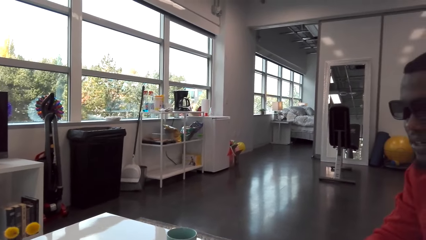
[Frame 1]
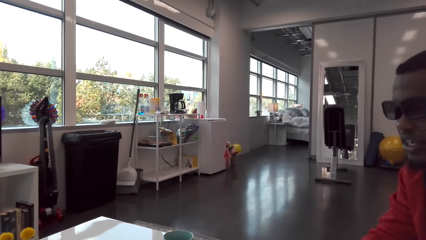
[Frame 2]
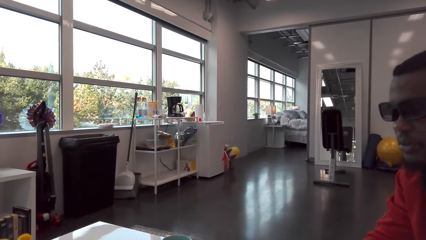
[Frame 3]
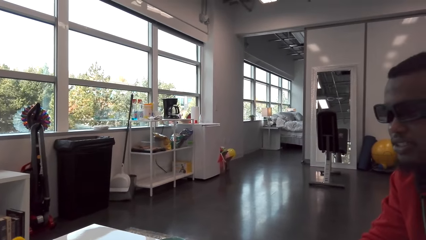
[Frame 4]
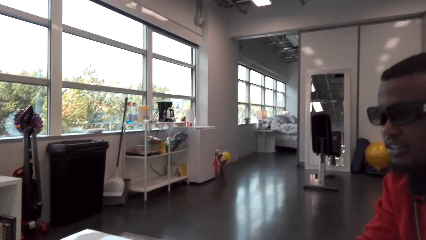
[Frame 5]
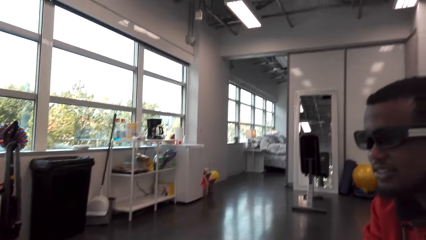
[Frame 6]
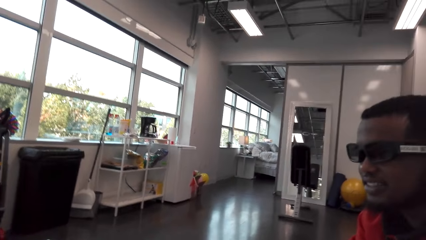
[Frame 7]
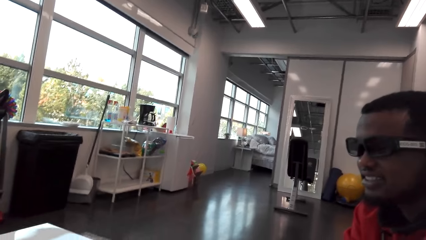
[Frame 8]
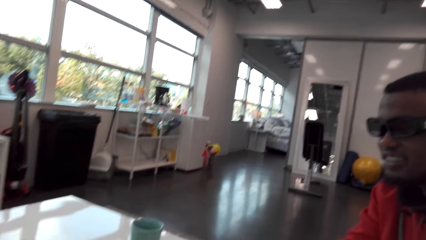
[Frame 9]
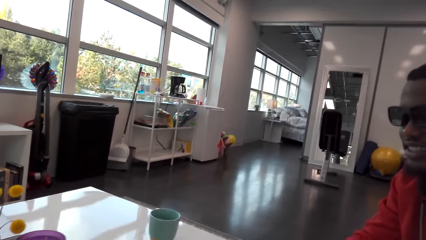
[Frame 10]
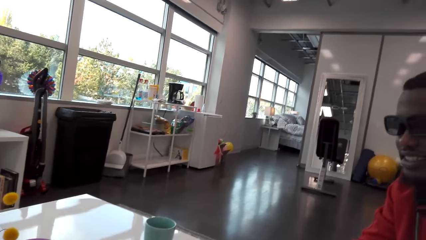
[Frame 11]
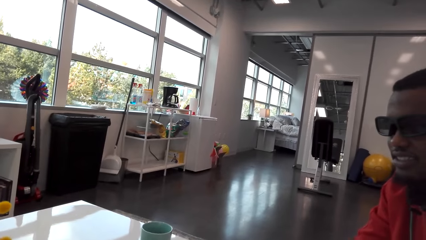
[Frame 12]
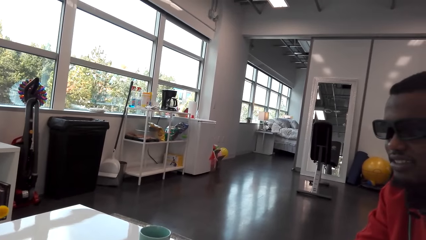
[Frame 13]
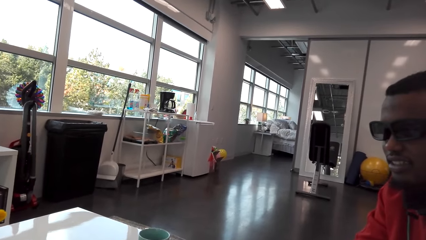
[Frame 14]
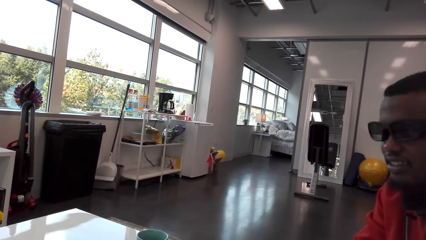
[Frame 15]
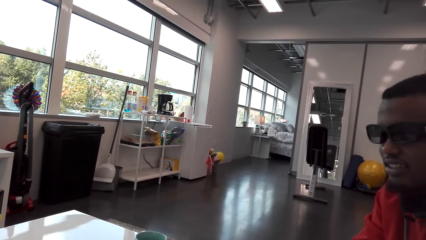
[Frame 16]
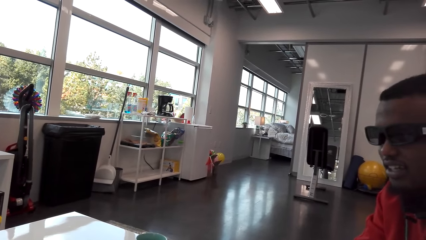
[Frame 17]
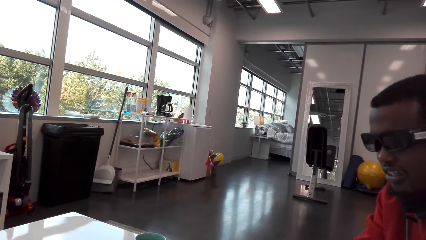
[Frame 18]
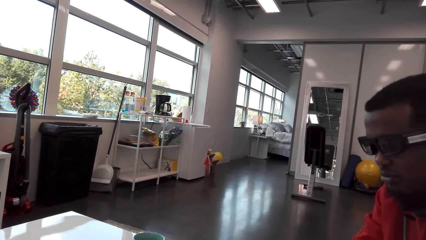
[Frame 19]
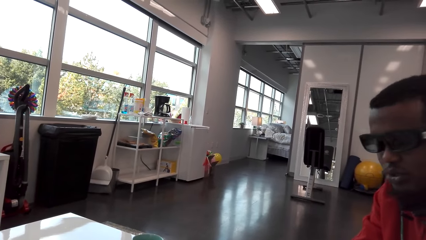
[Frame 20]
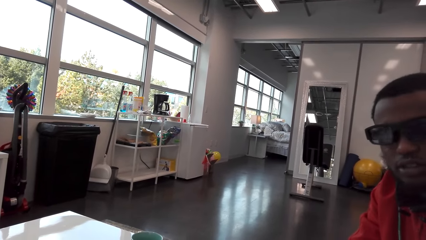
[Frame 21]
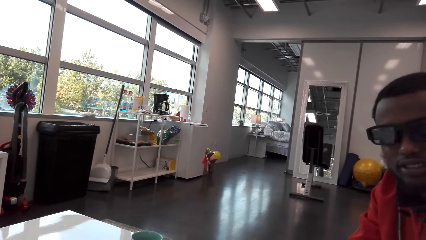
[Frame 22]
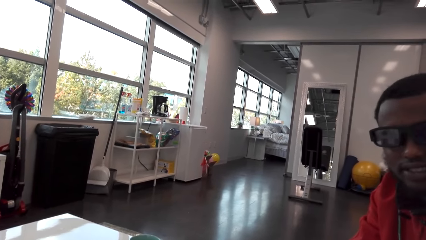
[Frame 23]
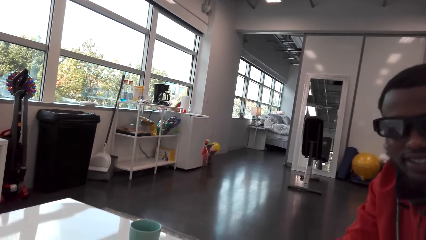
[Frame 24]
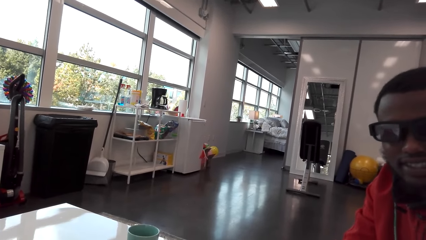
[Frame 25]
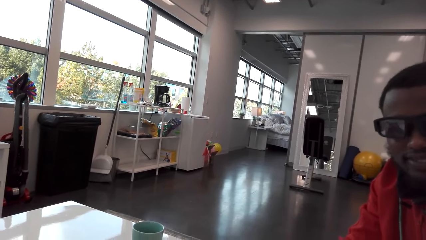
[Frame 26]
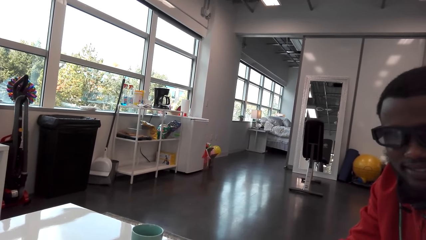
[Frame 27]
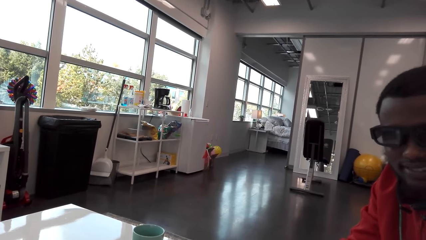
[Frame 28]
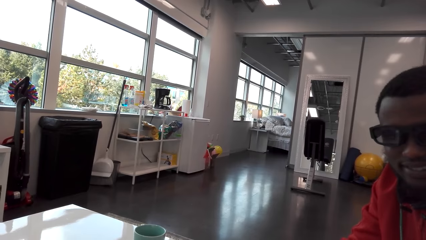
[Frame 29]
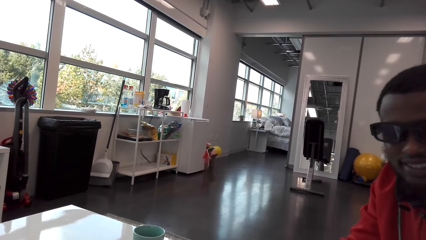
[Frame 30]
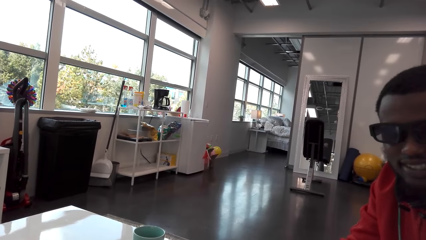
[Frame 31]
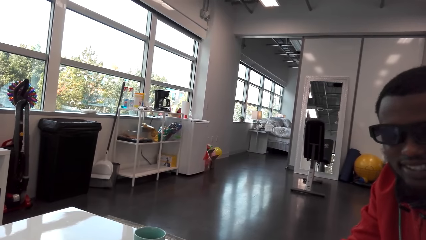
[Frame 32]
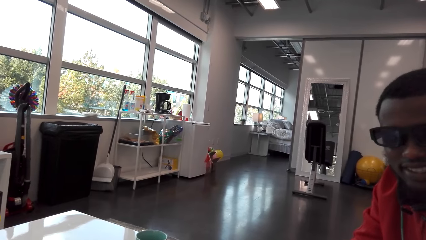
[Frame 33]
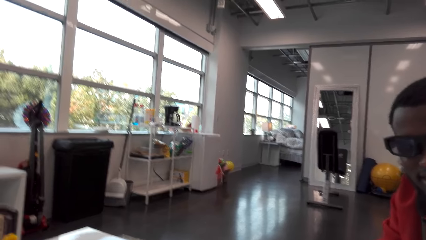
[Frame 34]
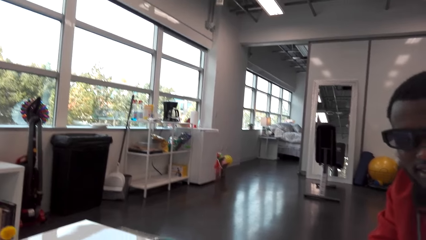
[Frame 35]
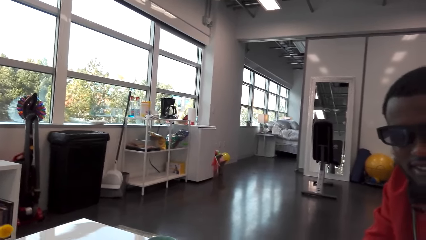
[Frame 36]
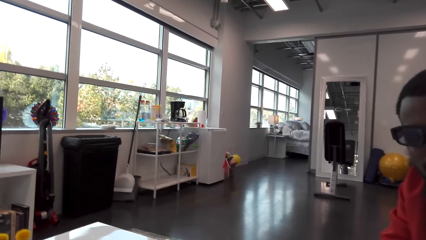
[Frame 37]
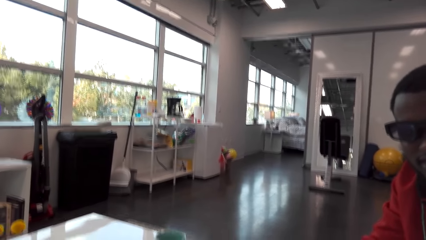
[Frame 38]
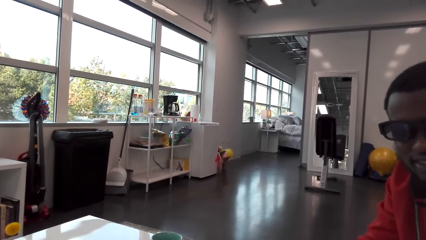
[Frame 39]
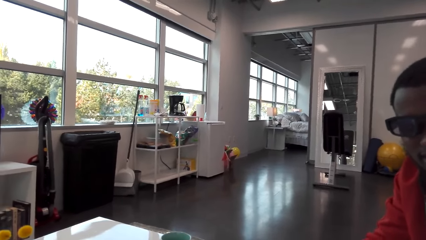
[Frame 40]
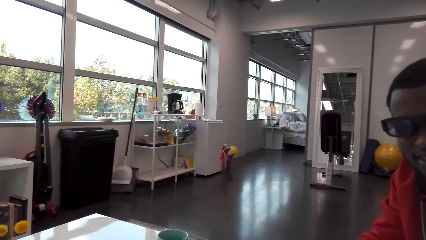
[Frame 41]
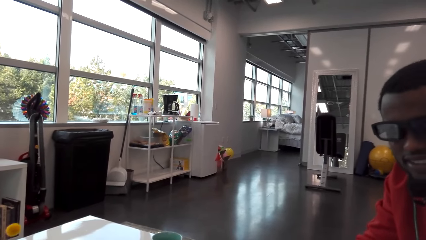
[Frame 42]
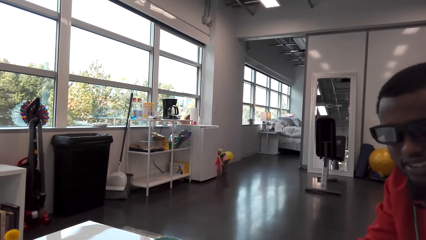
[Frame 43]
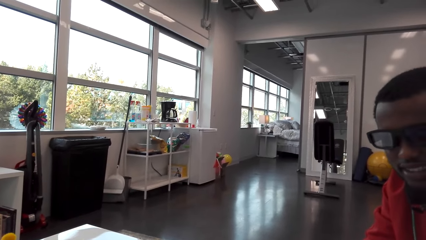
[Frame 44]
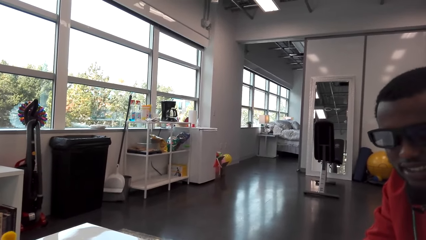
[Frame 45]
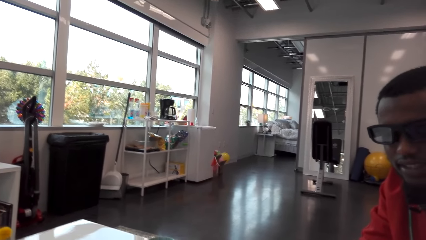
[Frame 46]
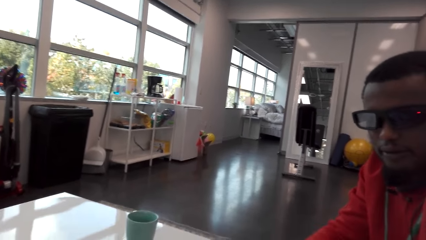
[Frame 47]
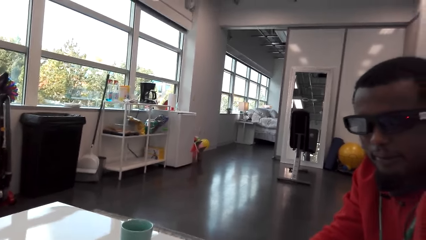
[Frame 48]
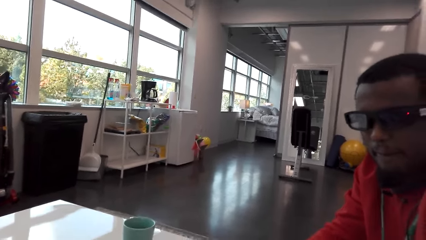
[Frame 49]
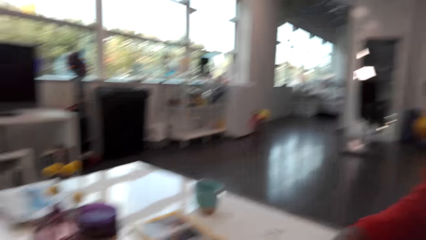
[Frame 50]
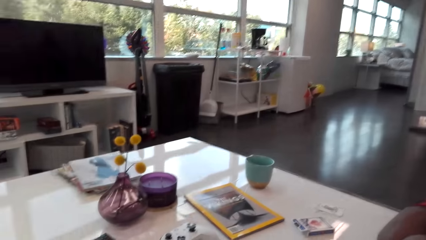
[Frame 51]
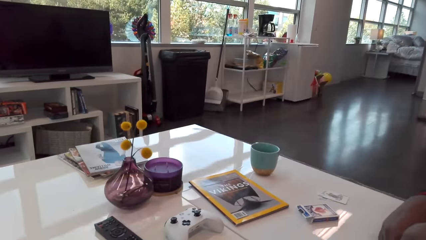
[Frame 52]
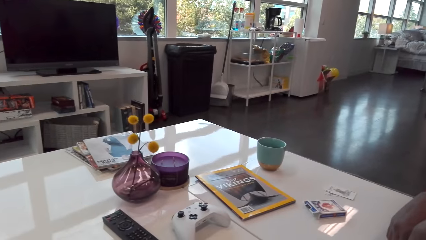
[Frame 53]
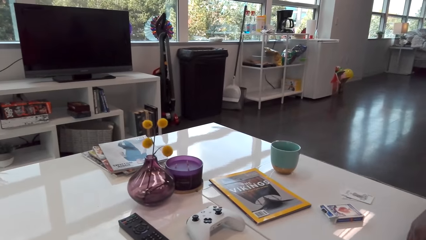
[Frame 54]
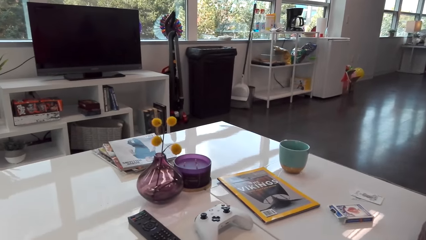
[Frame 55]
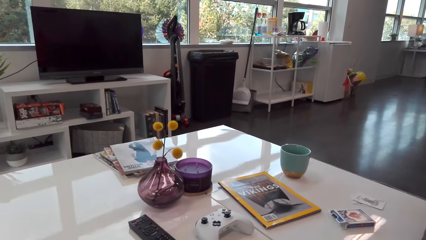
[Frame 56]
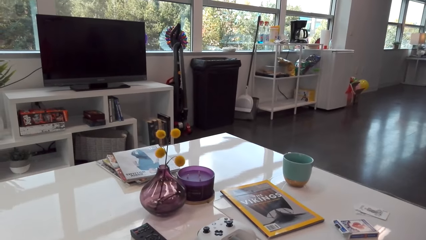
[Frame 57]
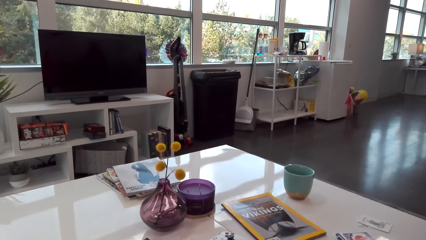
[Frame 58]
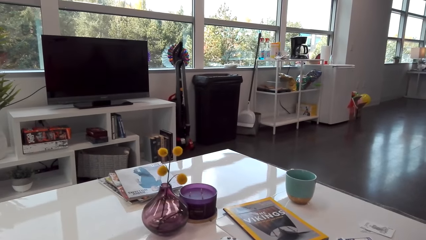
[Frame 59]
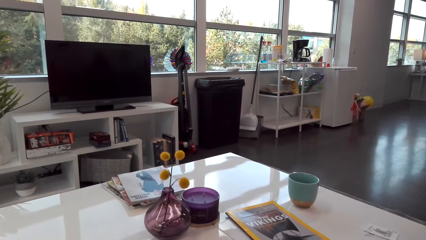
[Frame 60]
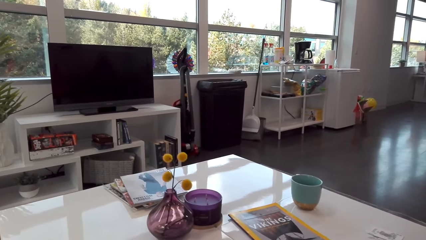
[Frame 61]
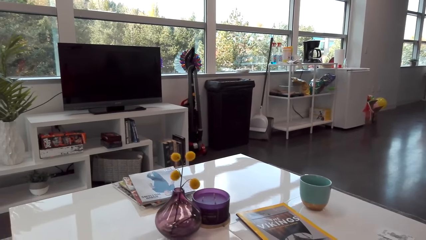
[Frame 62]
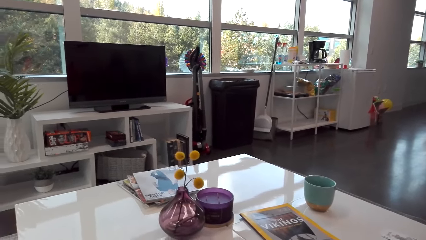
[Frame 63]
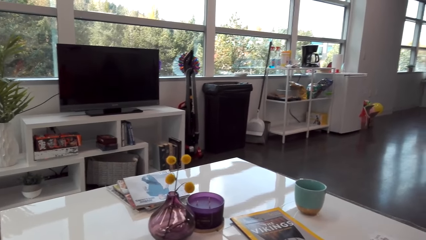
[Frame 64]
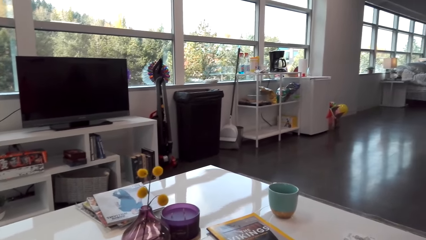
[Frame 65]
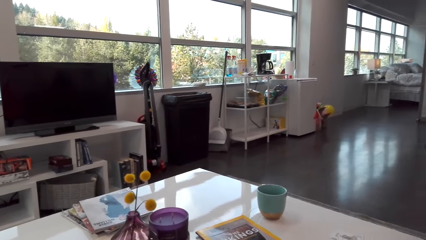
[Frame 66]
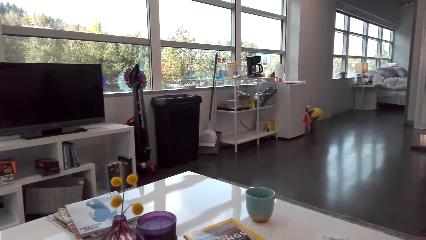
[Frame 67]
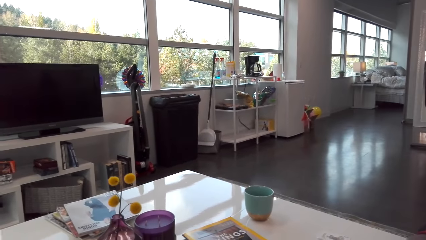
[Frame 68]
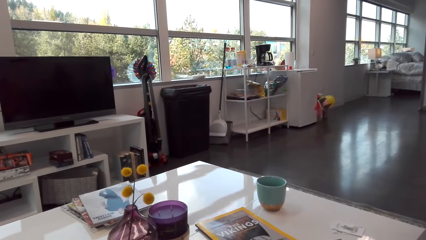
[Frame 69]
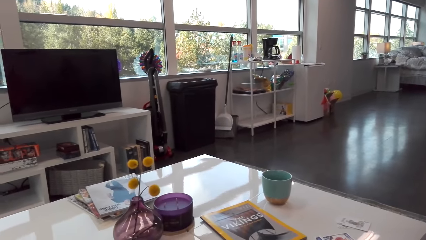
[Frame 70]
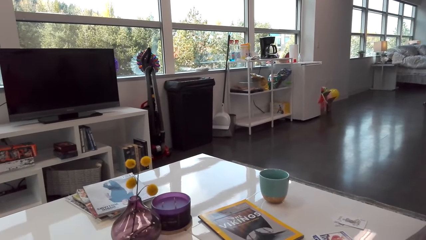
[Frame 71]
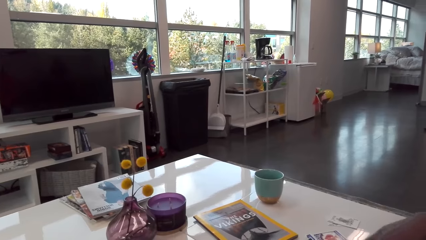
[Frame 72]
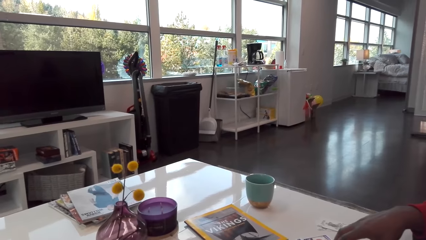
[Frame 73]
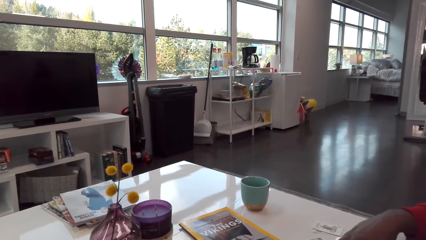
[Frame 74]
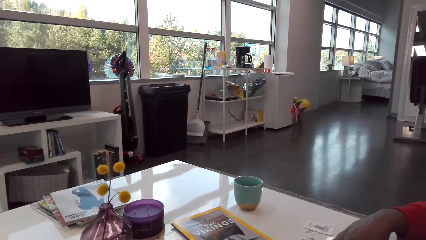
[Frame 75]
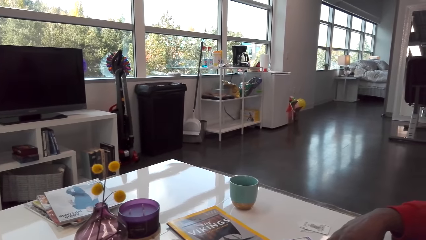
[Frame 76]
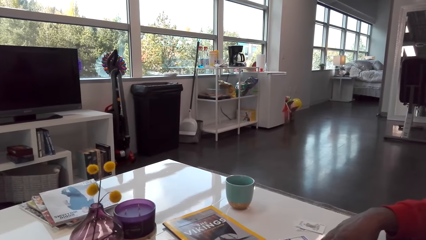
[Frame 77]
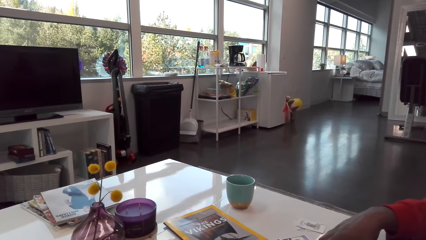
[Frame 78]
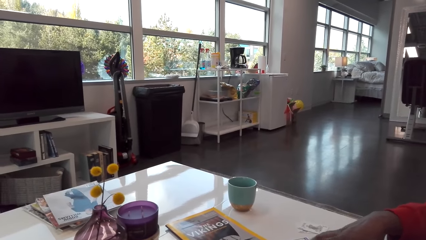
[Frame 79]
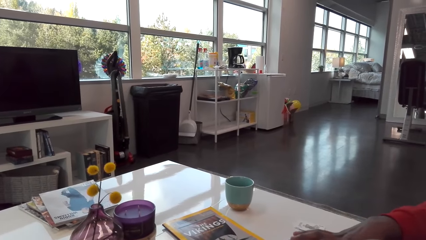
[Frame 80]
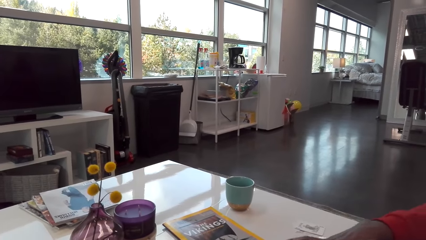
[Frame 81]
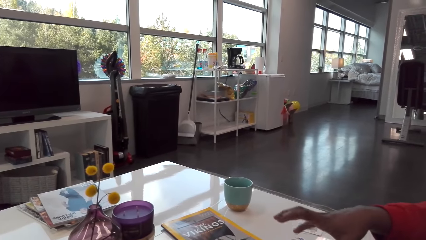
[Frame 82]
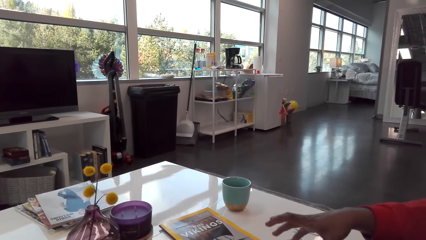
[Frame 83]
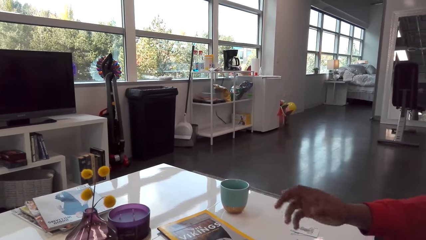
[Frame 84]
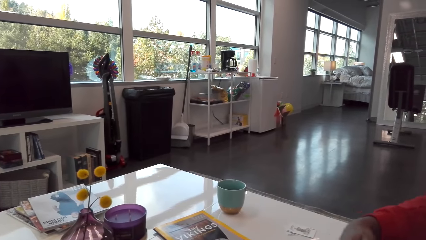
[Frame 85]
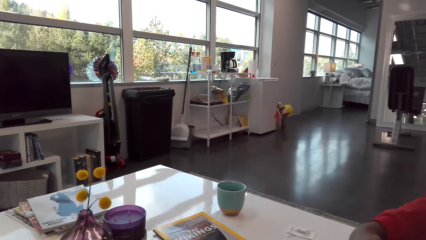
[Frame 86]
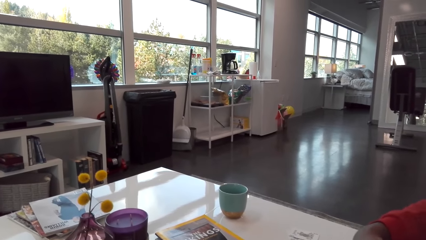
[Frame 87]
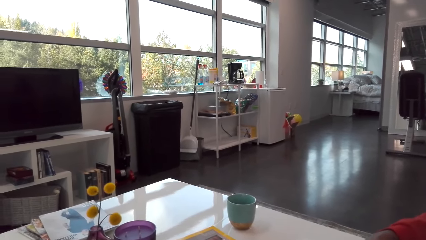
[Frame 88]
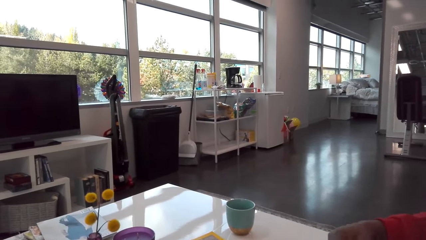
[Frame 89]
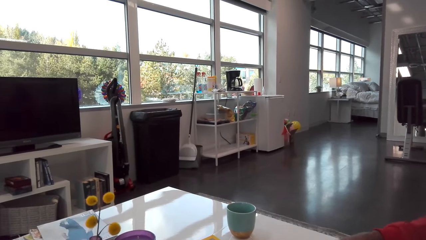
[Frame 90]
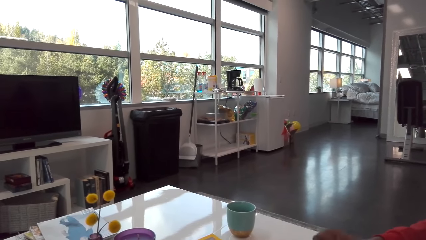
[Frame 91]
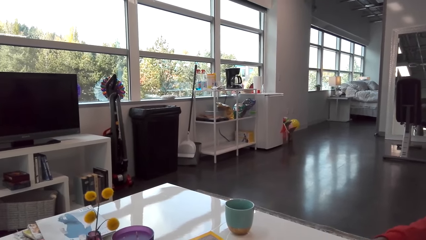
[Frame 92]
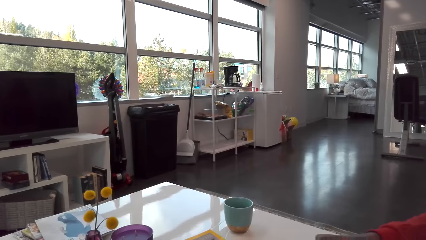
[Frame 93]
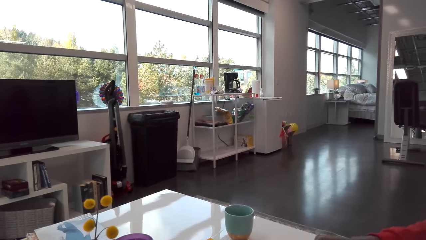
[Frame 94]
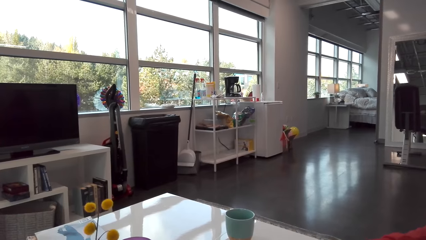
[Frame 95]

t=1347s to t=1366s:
A man talks to the camera wearer. The camera wearer looks at the man. They talk to the man. The man talks to the camera wearer. The camera wearer talks to the man. They look at the table. The man talks to the camera wearer. The man moves his hand.
